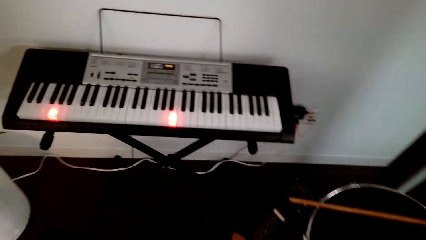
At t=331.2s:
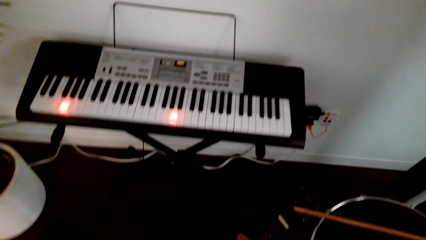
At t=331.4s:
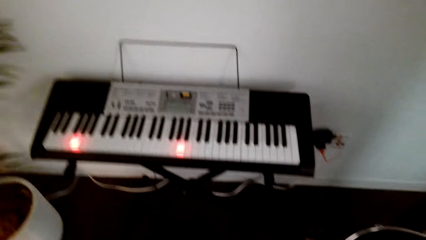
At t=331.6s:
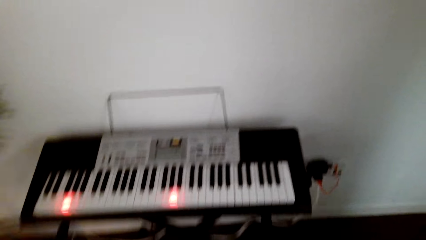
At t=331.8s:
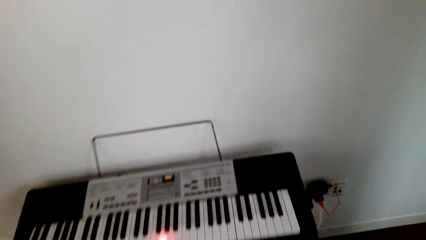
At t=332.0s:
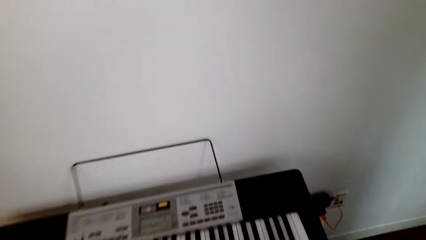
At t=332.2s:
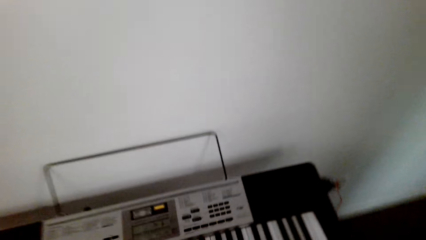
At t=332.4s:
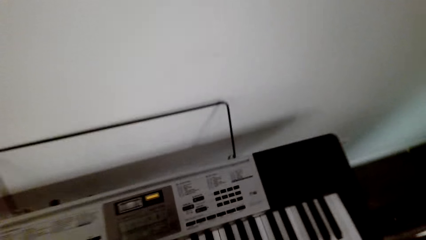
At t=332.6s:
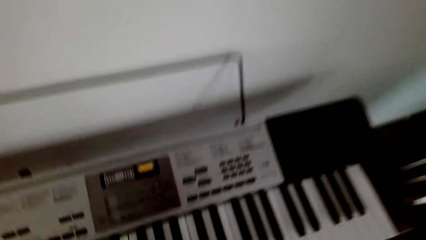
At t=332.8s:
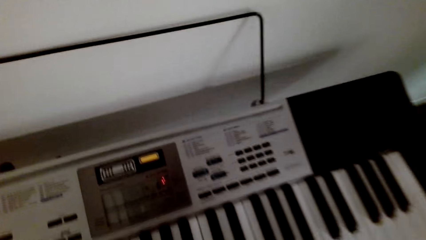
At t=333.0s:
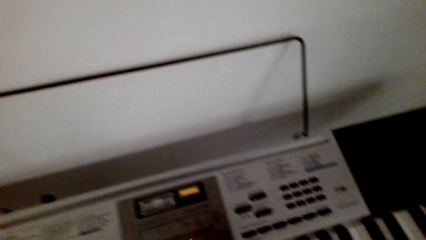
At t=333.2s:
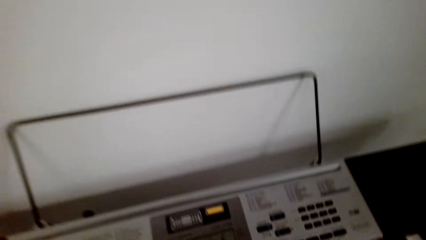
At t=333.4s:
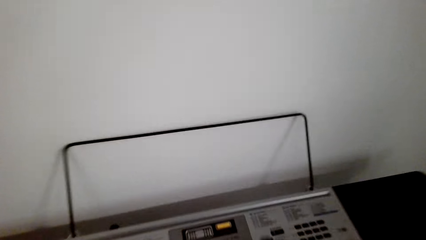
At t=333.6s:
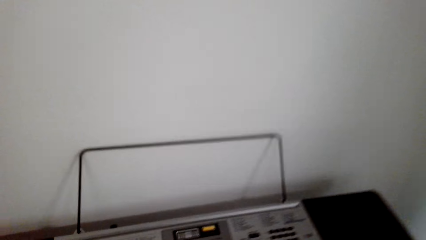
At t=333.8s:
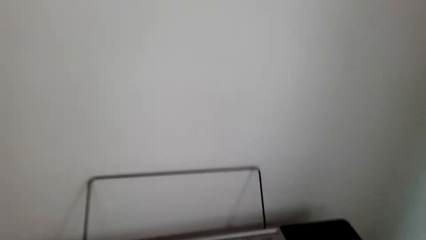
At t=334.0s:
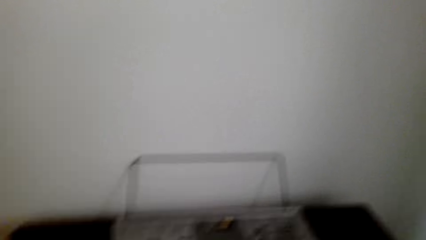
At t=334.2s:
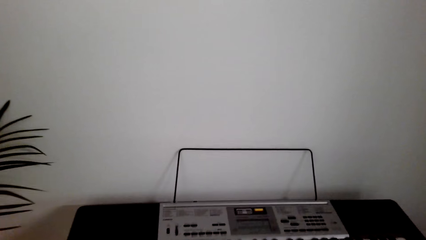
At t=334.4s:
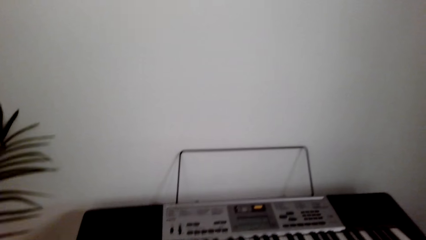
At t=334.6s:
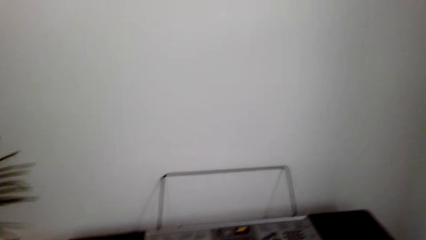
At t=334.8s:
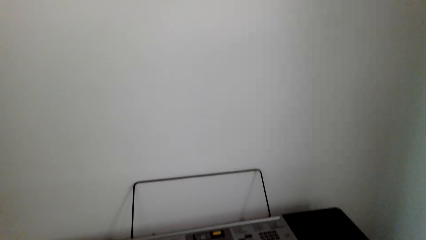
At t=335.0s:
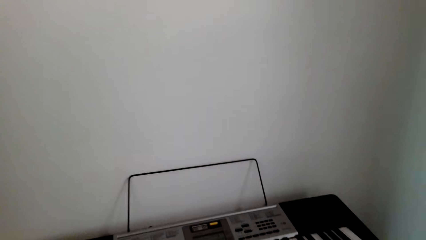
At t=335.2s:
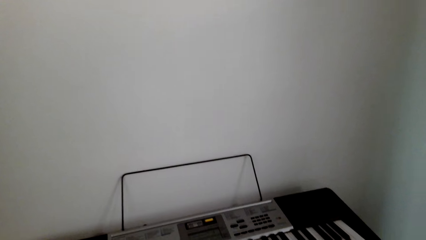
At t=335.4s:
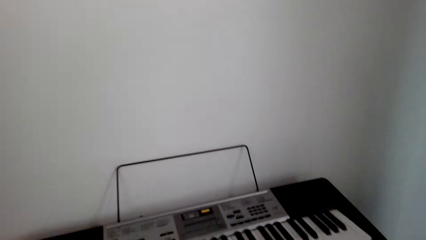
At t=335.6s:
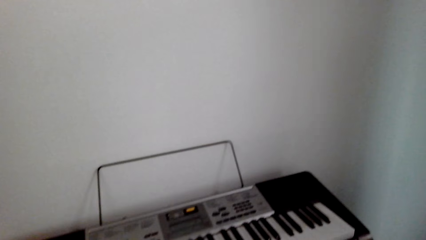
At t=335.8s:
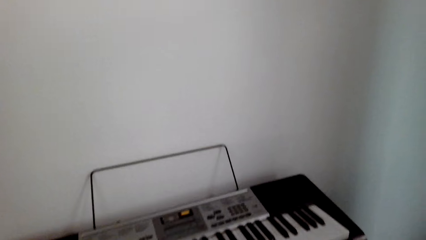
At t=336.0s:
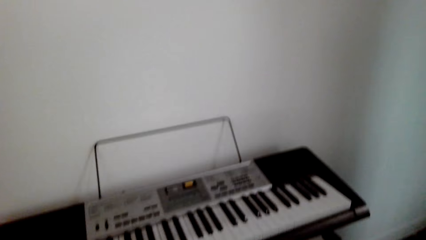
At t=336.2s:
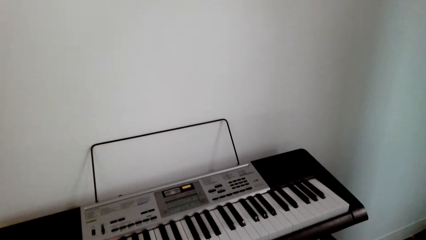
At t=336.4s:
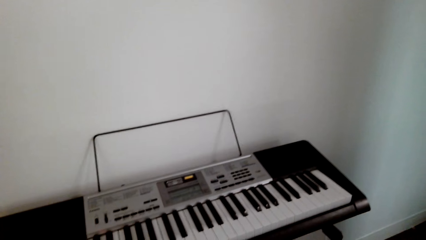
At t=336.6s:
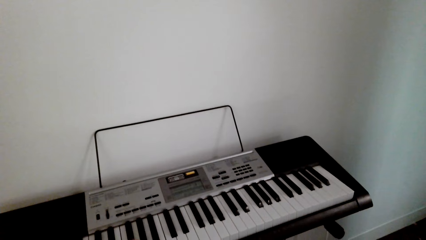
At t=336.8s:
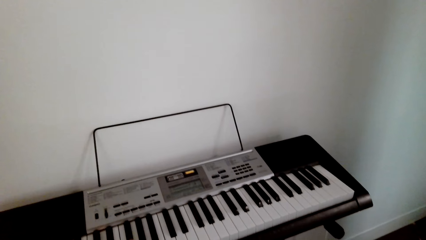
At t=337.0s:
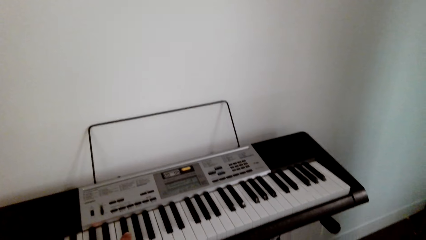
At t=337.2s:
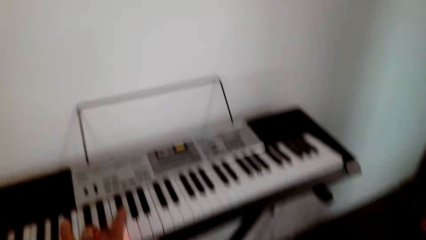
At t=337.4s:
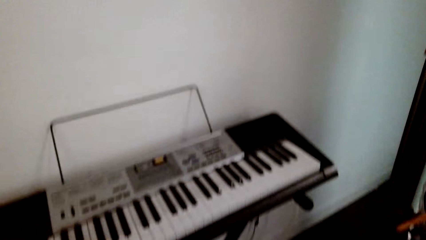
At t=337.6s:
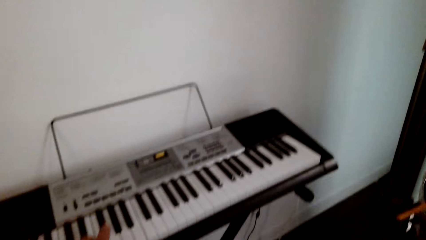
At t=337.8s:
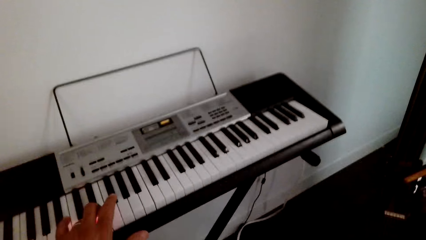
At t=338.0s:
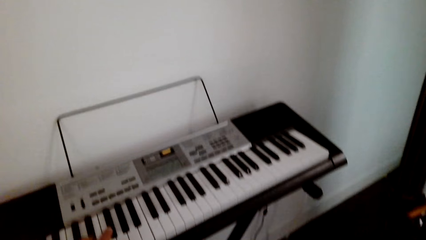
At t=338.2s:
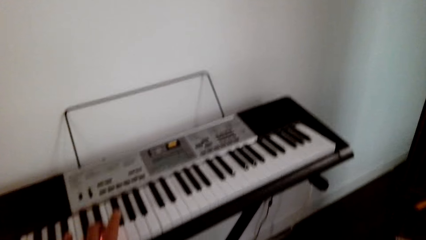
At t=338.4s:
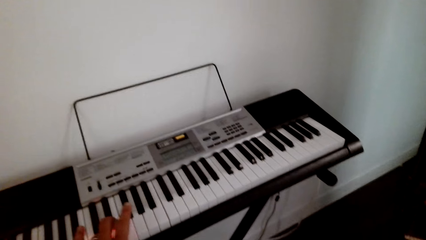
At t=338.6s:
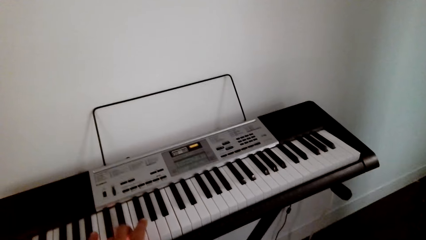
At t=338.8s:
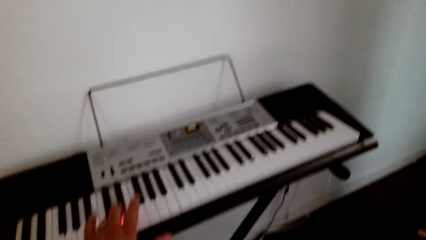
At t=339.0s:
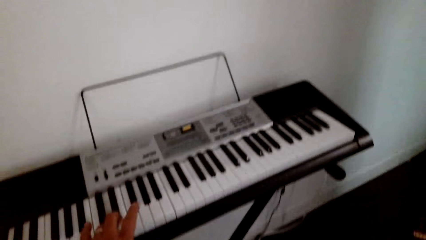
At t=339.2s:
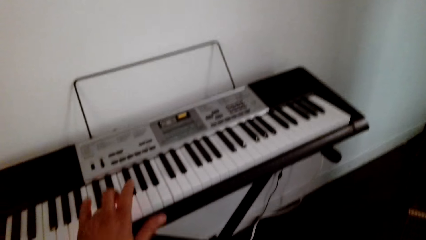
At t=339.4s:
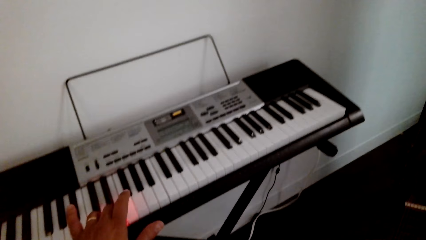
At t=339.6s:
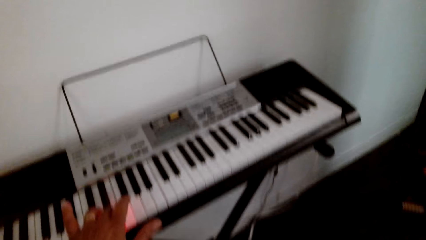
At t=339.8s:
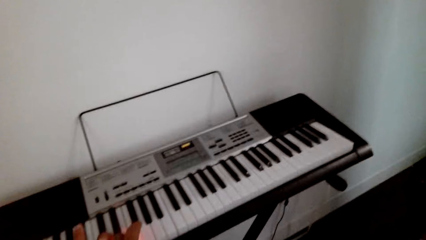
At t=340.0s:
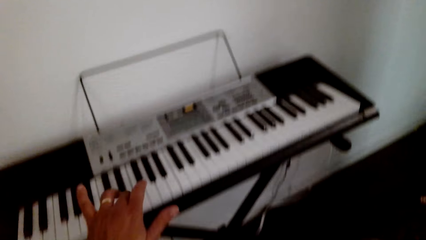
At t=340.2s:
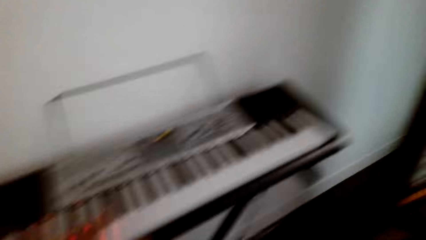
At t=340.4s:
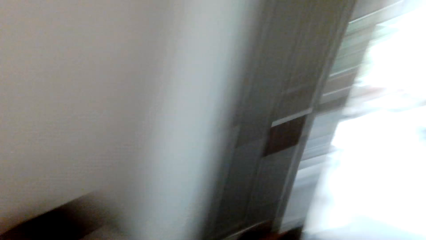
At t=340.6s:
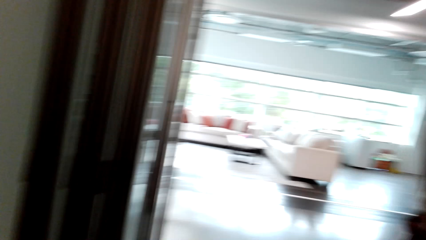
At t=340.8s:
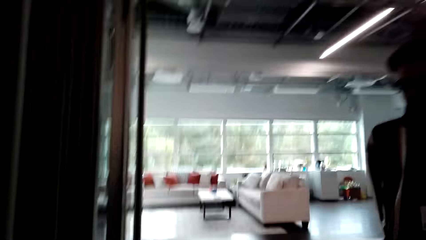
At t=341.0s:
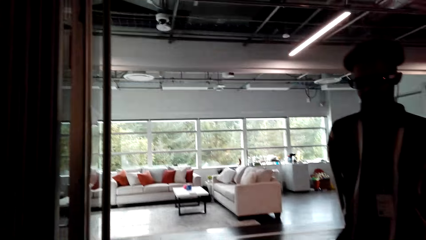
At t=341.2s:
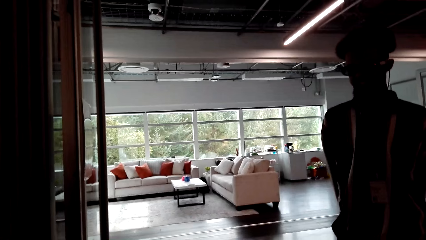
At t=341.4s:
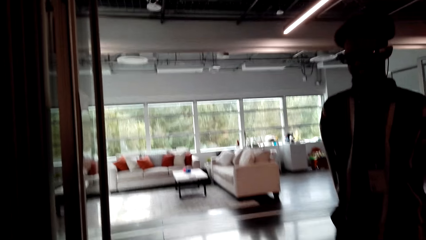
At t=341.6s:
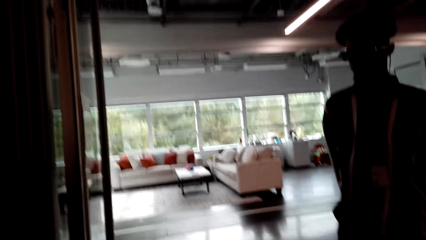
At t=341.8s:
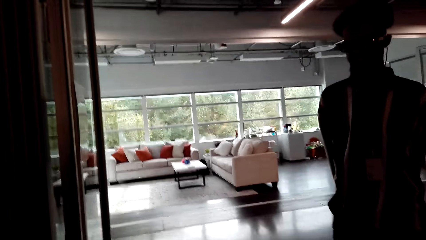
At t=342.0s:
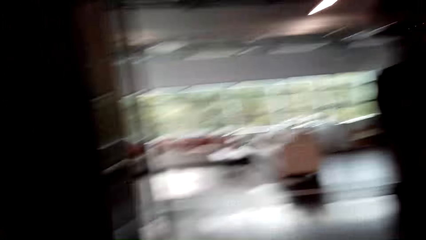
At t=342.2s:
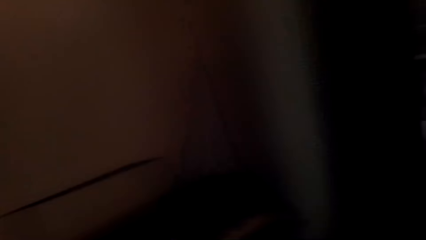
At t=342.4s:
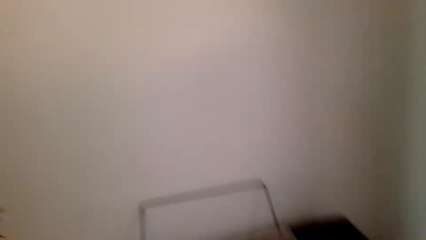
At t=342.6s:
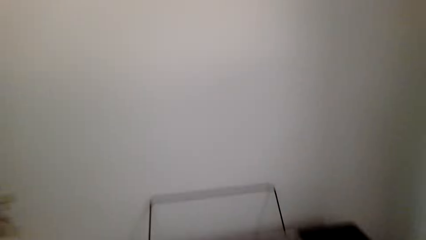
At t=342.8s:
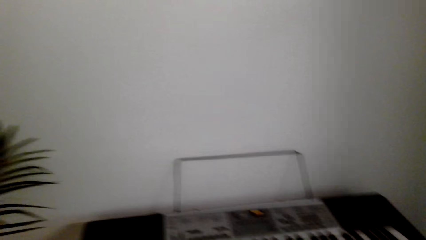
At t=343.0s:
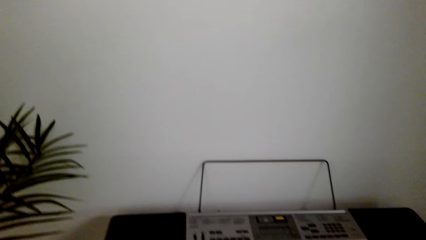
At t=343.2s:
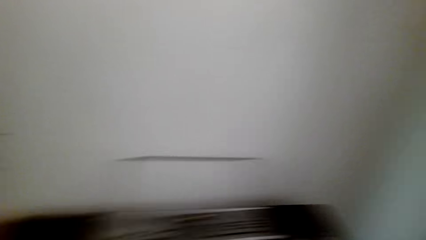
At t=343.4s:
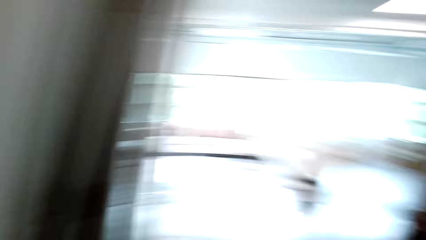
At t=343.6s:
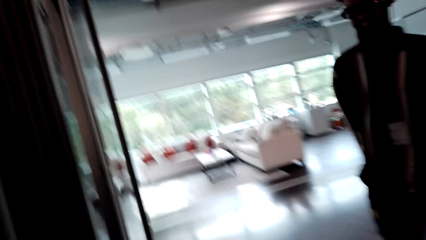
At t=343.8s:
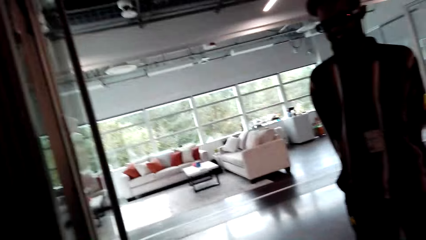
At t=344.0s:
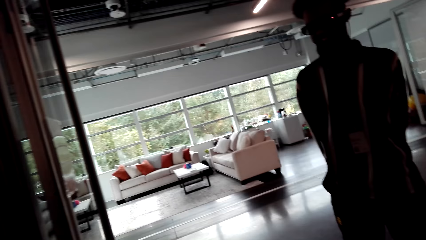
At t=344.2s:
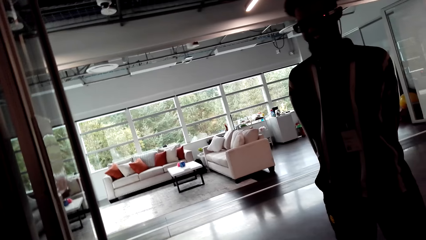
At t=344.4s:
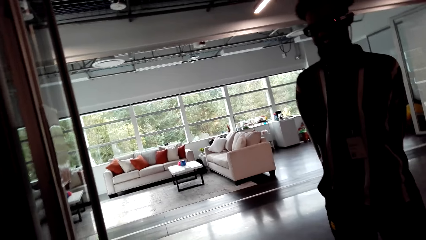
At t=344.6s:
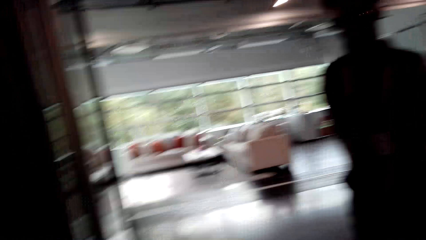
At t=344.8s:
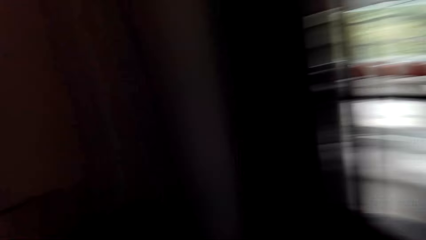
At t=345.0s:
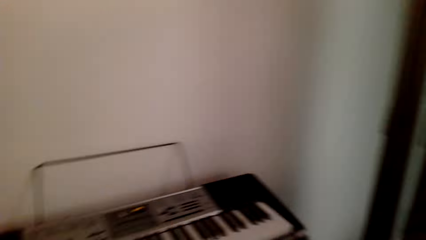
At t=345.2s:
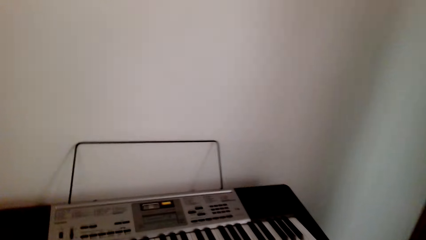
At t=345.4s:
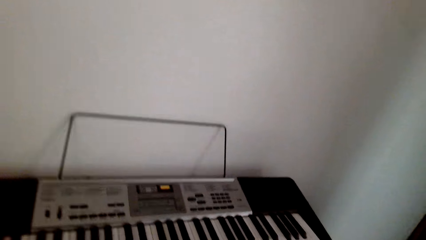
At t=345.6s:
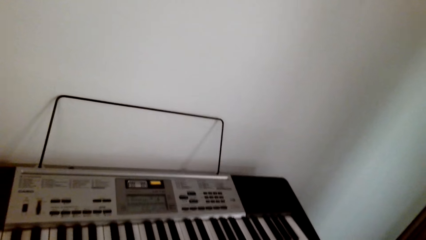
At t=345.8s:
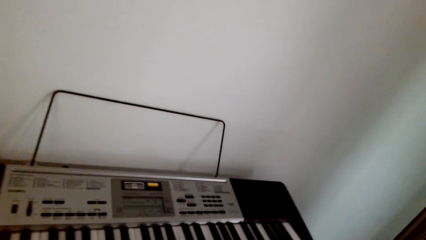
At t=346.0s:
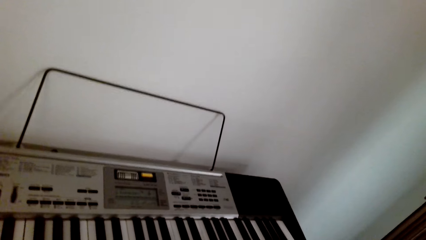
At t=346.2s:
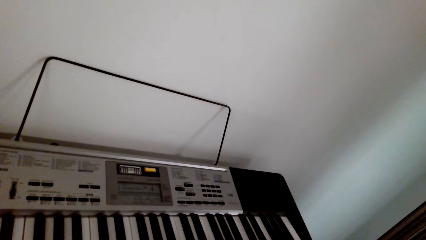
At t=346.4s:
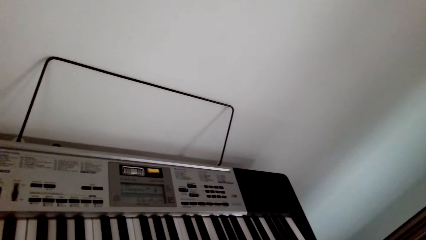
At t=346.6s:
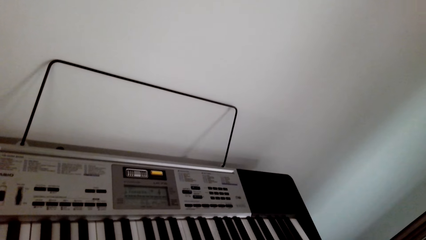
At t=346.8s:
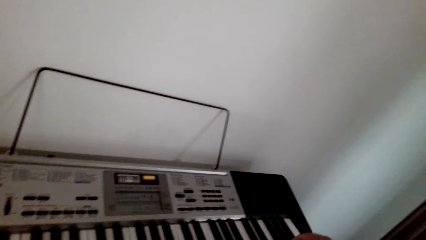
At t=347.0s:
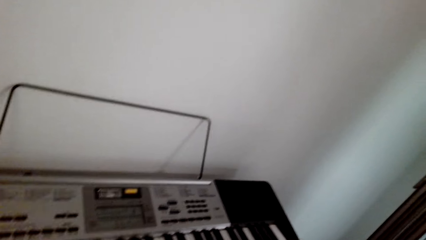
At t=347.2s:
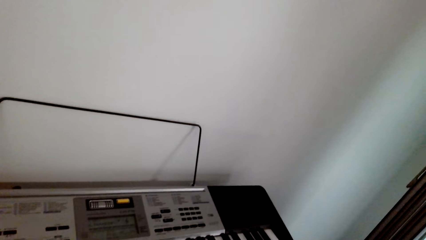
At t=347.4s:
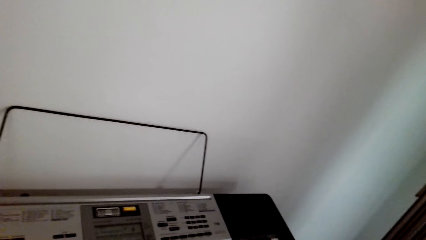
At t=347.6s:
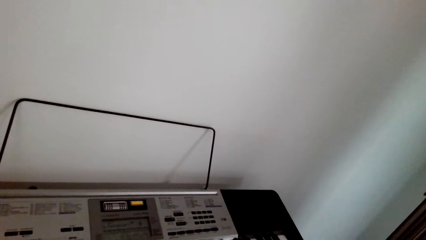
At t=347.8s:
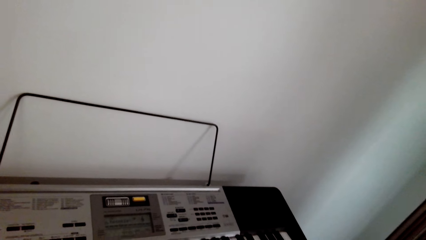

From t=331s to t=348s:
The camera wearer sits down behind a piano. He touches the keyboard. He plays the piano with his hand. A person stands in the room behind the camera wearer. The camera wearer watches the background.
